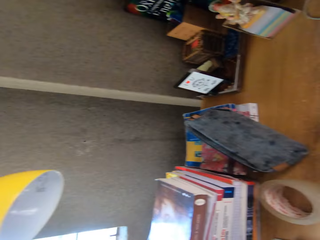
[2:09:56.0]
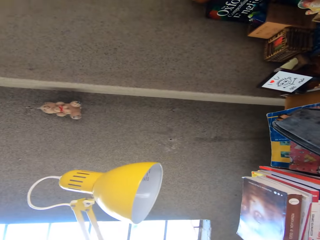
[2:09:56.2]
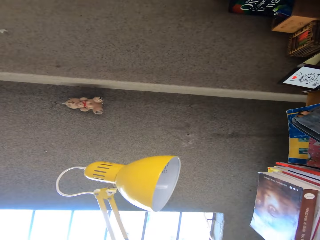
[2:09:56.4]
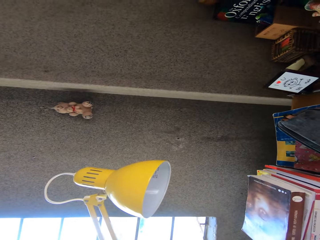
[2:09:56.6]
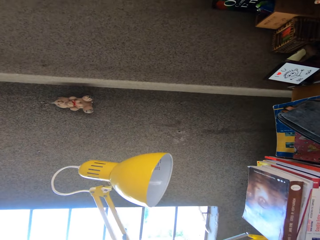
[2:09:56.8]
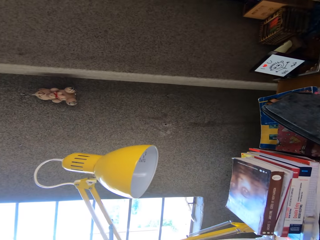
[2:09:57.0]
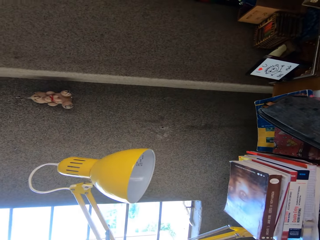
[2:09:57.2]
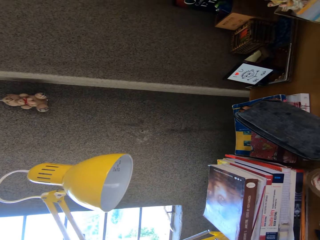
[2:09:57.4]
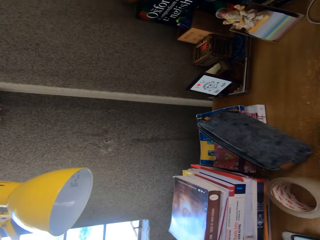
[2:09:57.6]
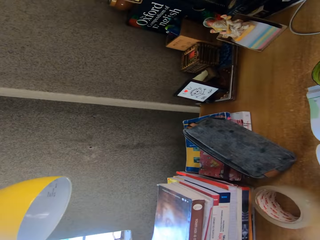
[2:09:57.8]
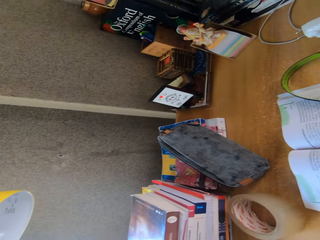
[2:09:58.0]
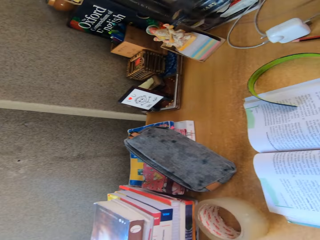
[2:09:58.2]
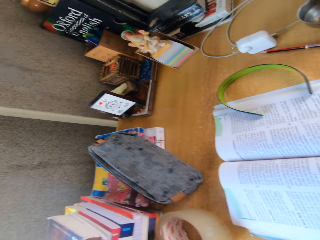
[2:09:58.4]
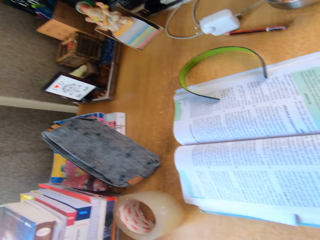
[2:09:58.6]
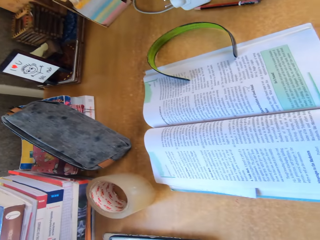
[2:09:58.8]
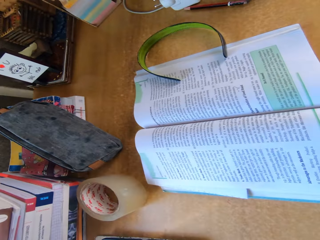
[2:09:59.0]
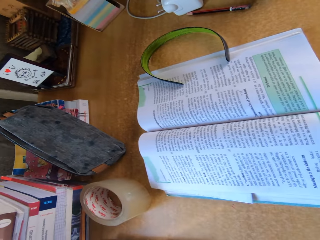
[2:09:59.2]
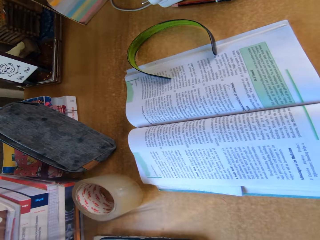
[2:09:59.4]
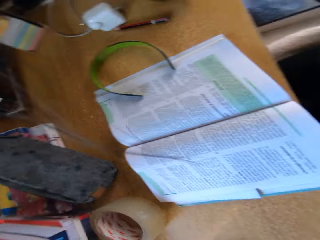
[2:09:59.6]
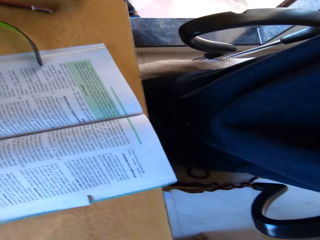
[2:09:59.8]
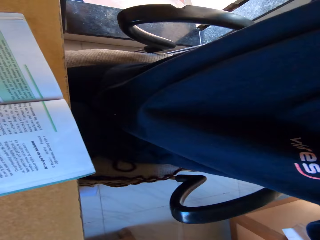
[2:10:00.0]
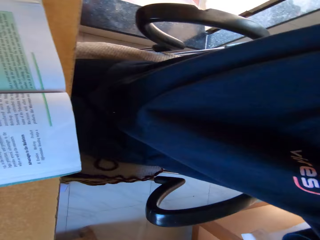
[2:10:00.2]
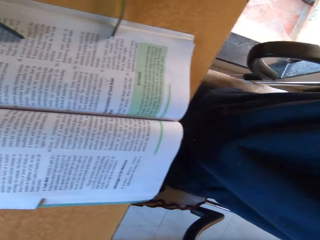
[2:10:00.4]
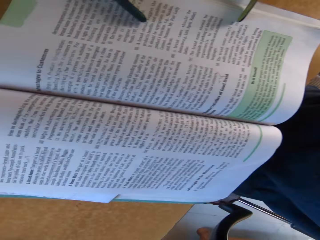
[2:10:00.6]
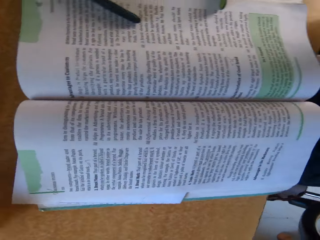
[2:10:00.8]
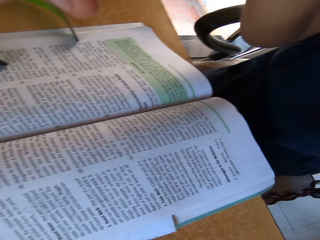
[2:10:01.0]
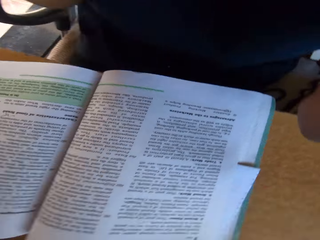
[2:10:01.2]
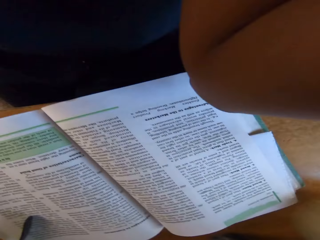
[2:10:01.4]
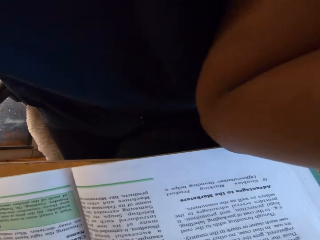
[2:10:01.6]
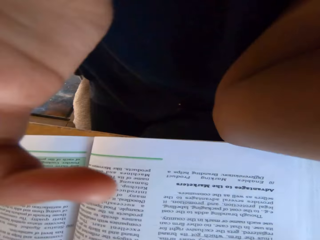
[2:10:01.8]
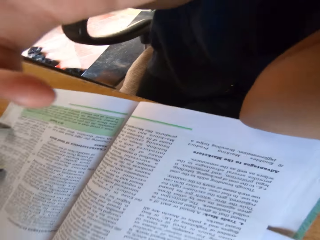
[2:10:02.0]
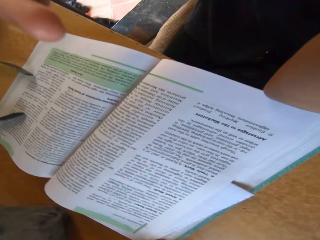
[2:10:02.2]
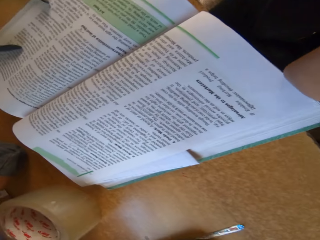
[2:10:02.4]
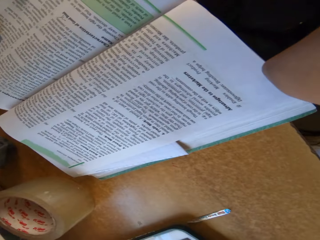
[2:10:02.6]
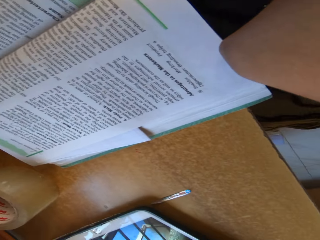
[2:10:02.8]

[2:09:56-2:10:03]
The camera wearer straightens the camera.

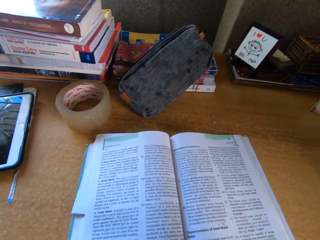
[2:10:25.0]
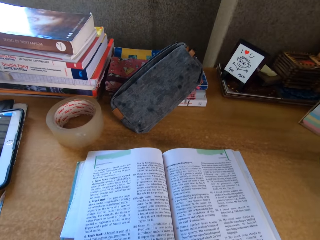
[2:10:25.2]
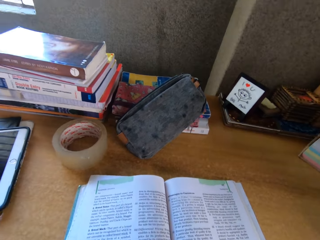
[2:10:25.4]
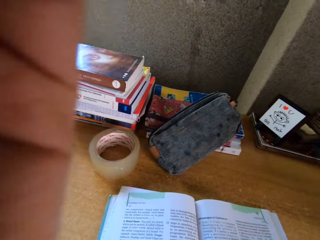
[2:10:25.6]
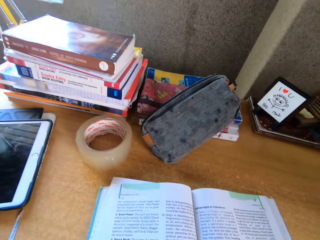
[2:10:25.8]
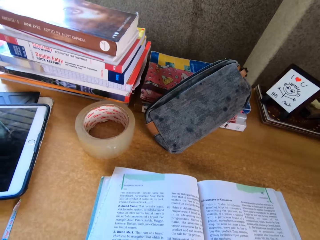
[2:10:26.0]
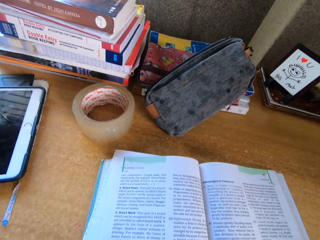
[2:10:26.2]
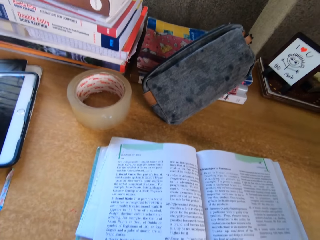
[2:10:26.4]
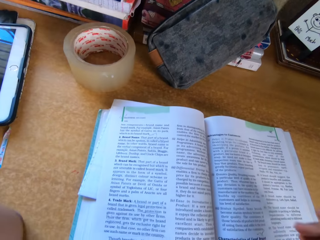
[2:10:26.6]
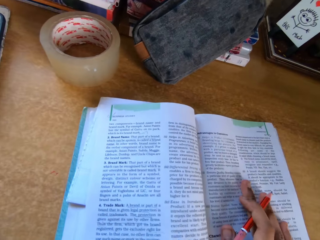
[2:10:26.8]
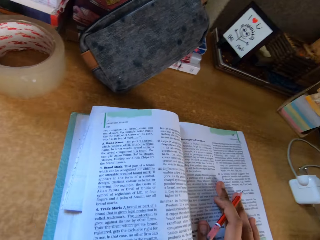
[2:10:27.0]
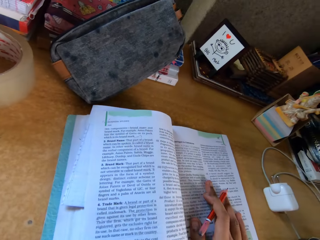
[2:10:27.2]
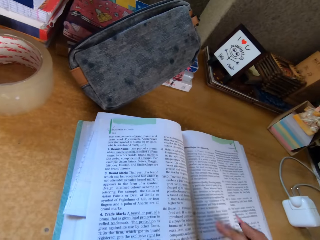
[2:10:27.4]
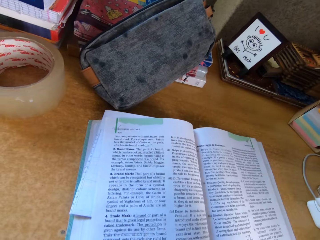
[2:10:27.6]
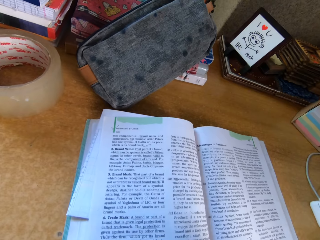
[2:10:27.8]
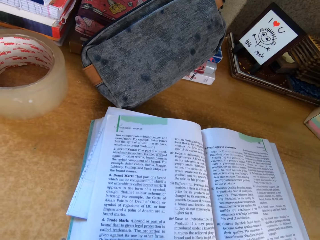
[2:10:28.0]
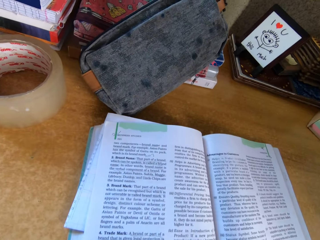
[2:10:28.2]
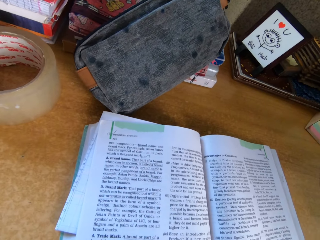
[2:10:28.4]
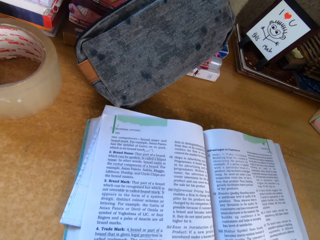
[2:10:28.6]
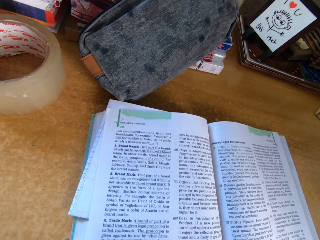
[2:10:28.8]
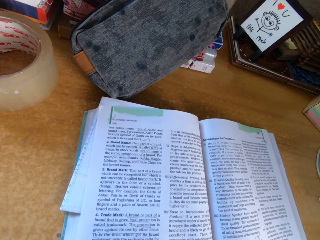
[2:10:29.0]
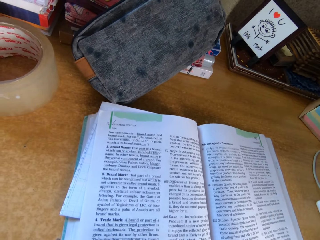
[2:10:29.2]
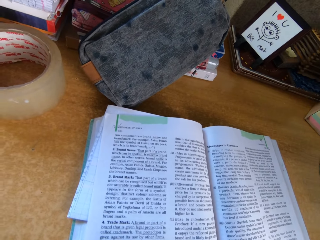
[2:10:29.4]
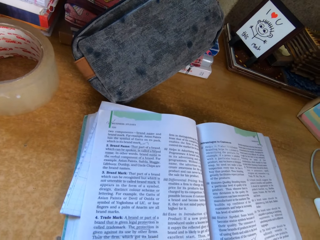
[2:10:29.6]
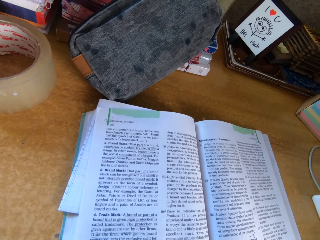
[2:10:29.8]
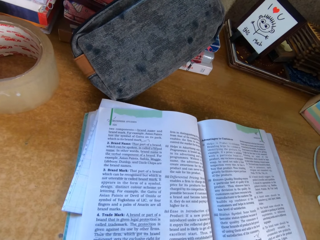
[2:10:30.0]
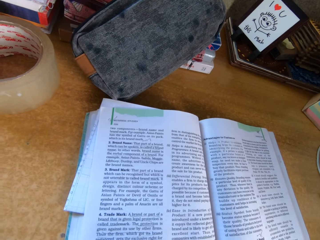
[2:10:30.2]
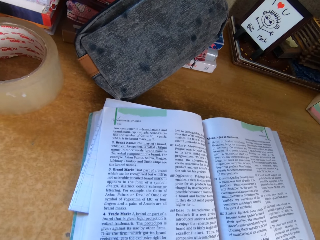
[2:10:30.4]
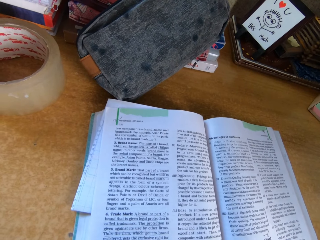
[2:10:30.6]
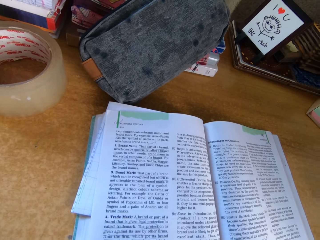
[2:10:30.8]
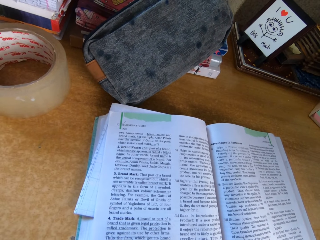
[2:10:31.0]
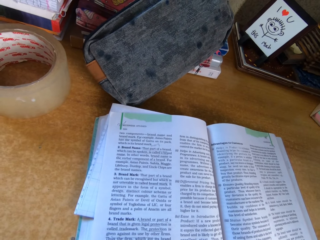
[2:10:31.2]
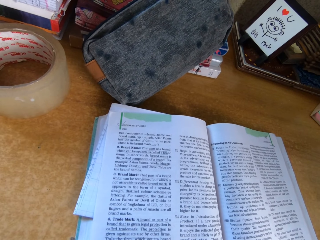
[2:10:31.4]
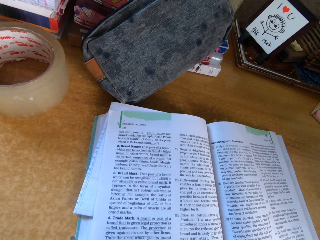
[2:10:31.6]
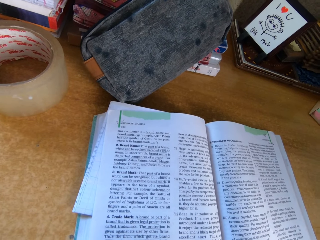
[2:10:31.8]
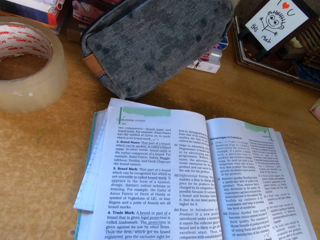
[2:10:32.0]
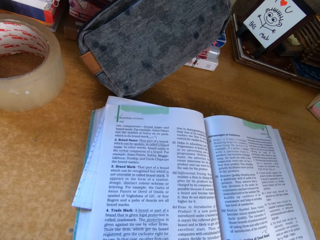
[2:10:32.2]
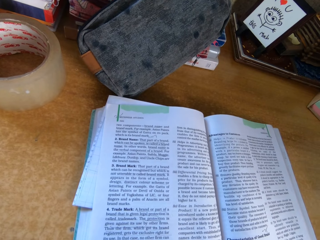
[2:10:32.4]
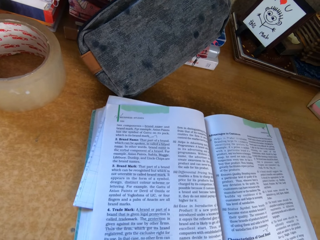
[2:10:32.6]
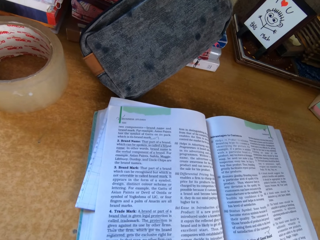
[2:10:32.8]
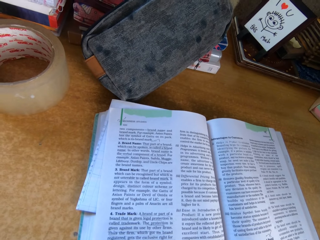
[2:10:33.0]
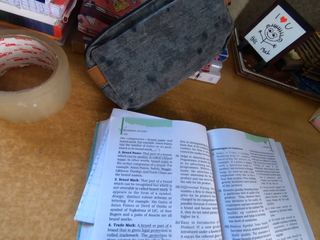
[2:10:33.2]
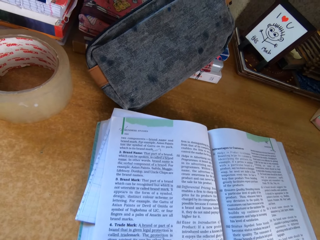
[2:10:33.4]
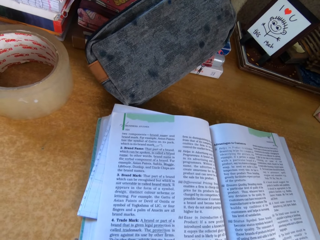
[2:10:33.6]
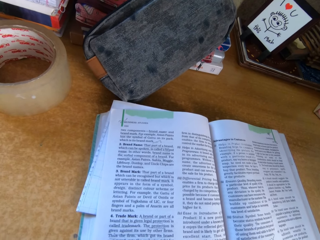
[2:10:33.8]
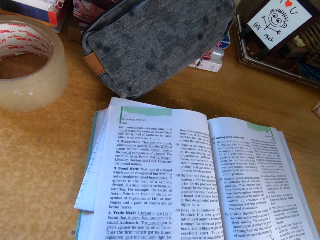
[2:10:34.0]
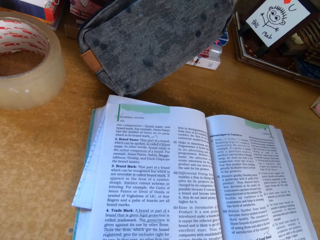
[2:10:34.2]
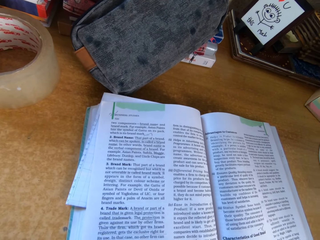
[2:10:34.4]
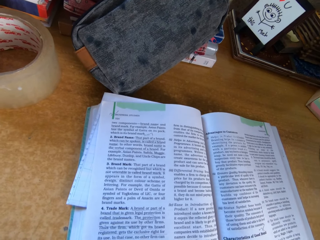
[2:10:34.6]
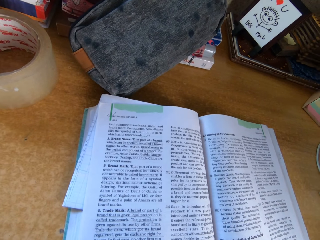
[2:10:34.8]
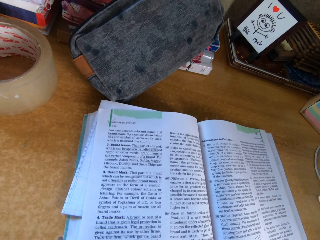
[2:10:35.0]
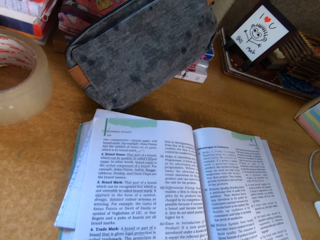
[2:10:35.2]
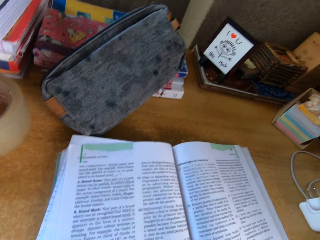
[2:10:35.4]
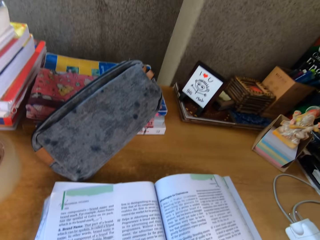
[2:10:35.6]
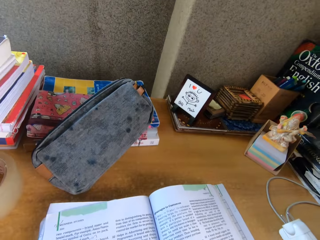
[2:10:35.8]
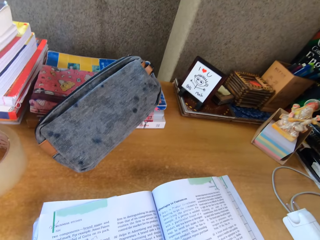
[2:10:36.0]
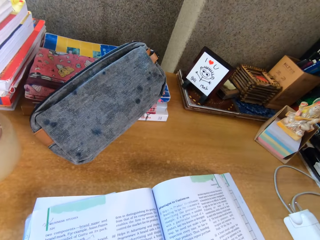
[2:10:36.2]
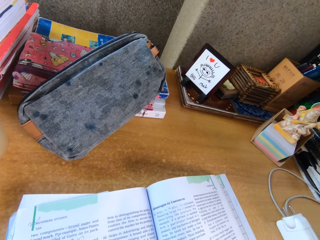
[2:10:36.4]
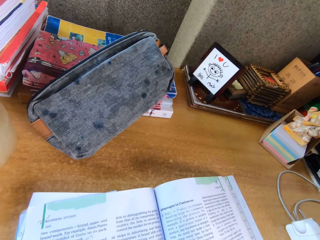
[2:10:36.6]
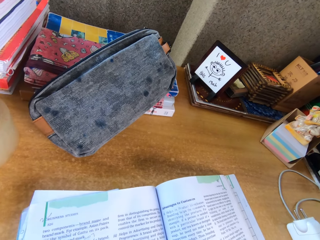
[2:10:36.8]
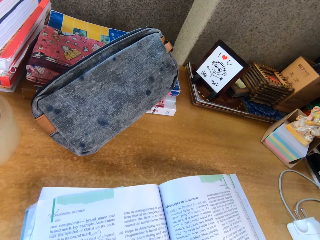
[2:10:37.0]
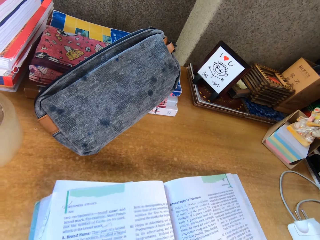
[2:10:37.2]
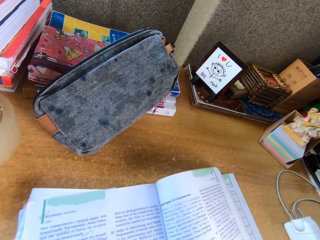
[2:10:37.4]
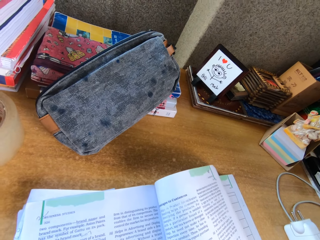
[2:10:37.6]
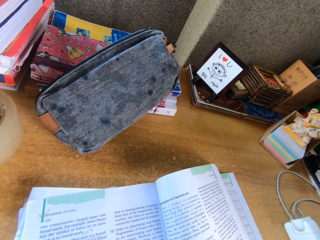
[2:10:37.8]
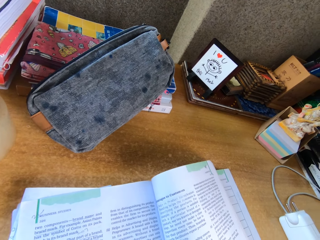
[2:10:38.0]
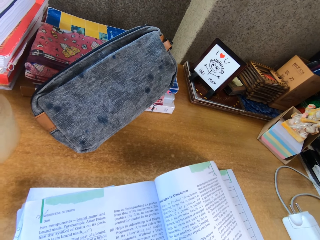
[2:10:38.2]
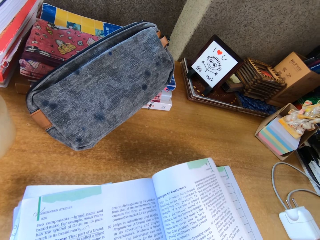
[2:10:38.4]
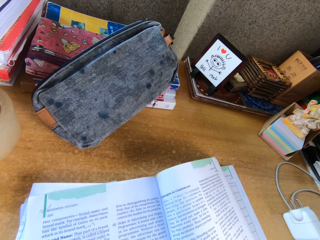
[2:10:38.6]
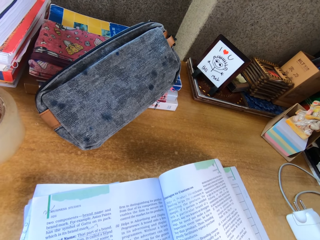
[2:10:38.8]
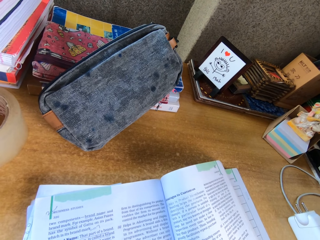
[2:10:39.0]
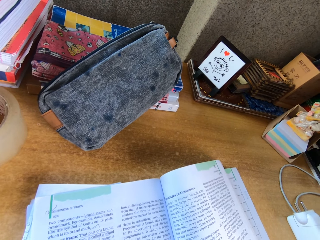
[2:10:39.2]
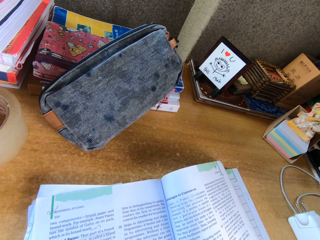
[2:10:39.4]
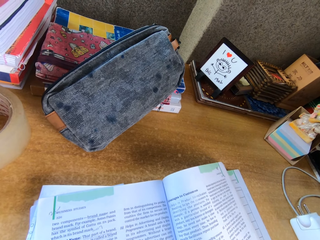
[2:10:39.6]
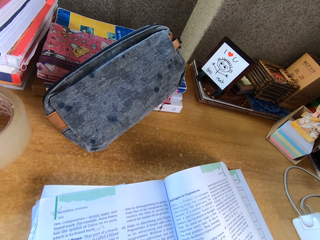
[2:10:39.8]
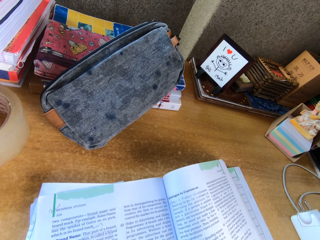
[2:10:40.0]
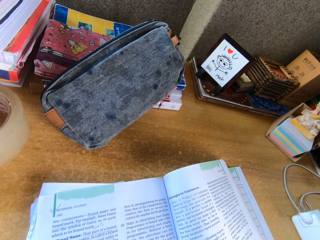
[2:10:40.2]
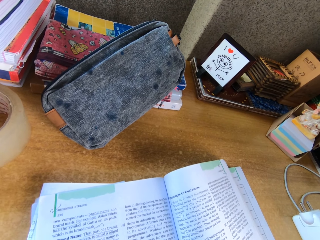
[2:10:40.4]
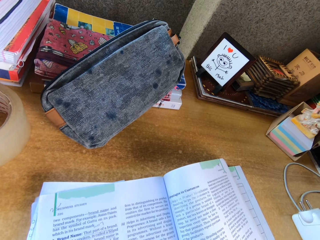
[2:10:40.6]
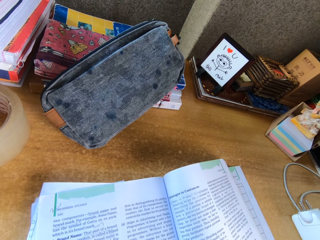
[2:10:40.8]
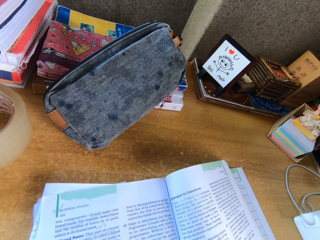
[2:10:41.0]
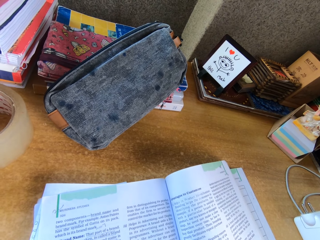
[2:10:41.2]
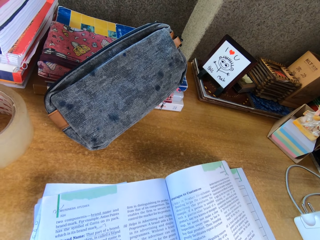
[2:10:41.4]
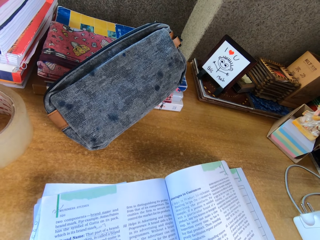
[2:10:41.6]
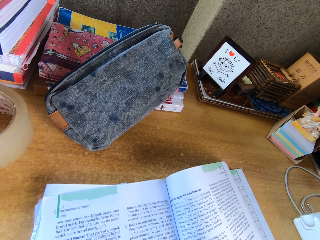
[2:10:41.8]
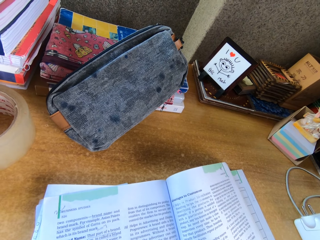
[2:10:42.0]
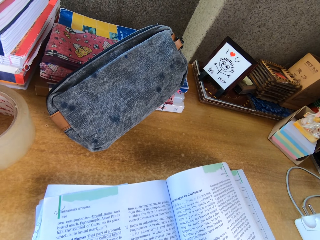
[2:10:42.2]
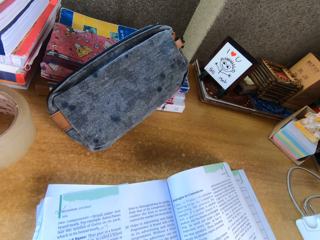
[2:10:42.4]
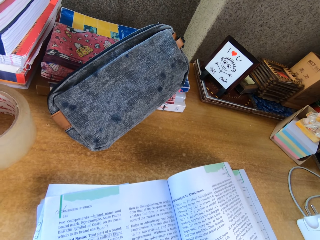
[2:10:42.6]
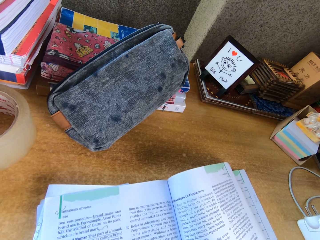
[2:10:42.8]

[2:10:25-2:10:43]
The camera wearer places his hand on a book. He stares at the book.
